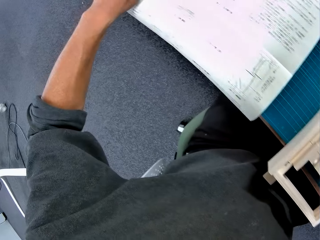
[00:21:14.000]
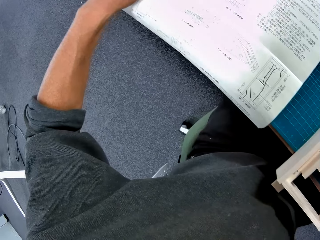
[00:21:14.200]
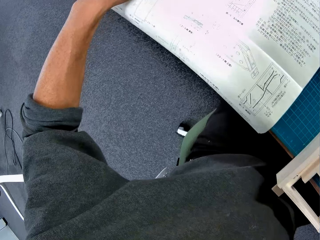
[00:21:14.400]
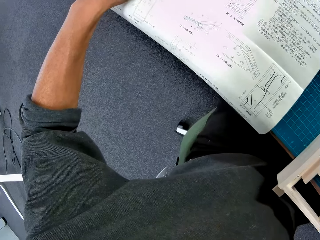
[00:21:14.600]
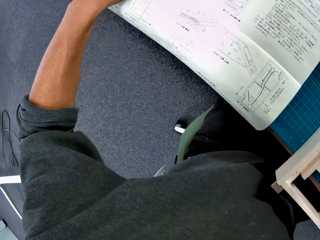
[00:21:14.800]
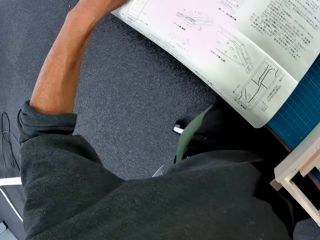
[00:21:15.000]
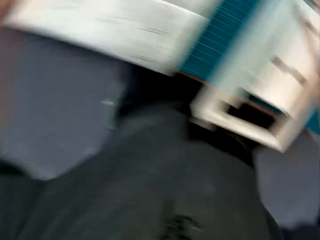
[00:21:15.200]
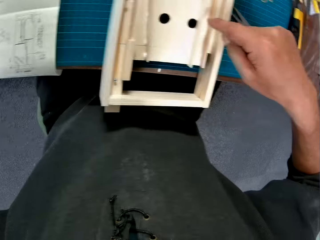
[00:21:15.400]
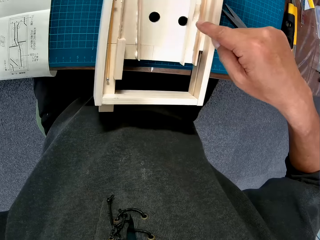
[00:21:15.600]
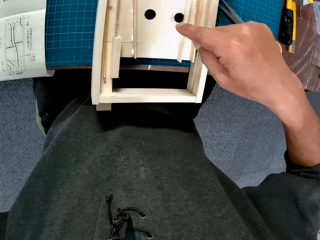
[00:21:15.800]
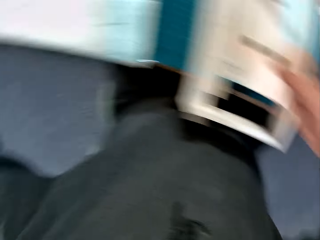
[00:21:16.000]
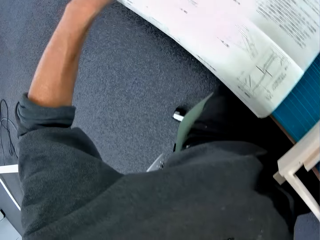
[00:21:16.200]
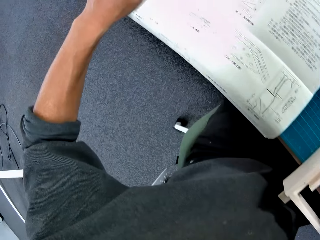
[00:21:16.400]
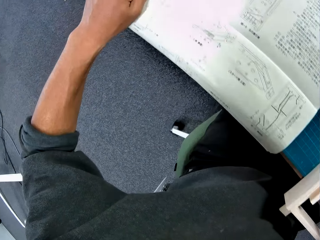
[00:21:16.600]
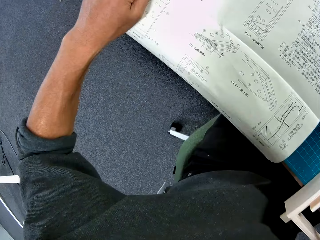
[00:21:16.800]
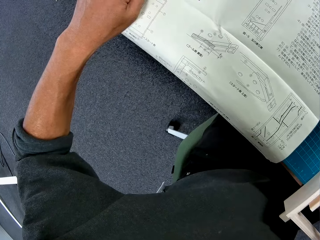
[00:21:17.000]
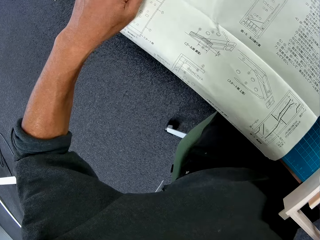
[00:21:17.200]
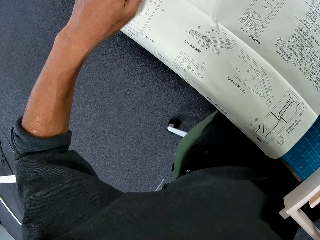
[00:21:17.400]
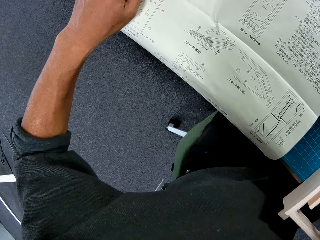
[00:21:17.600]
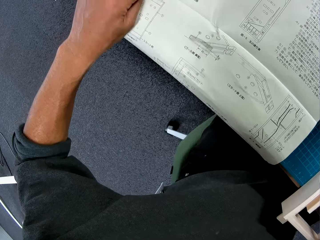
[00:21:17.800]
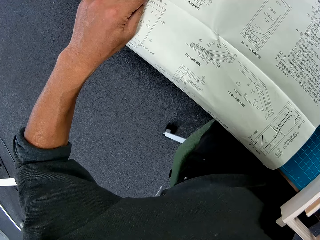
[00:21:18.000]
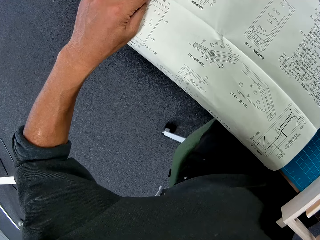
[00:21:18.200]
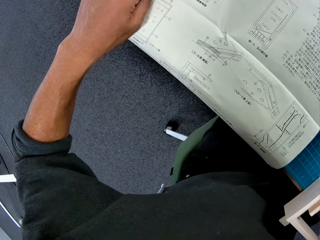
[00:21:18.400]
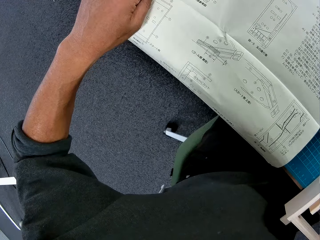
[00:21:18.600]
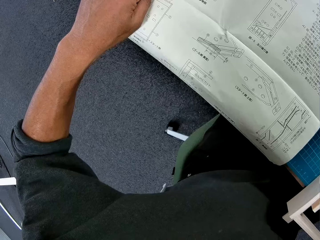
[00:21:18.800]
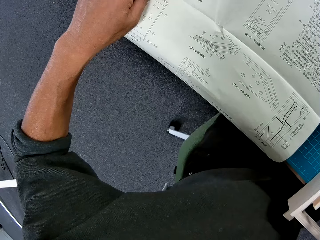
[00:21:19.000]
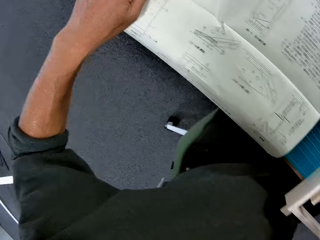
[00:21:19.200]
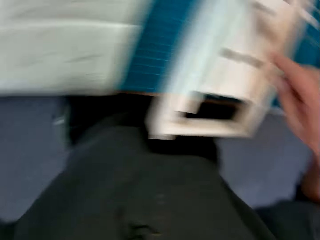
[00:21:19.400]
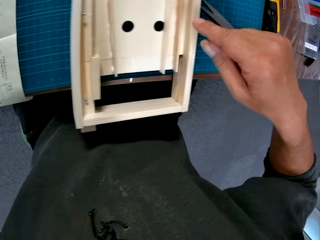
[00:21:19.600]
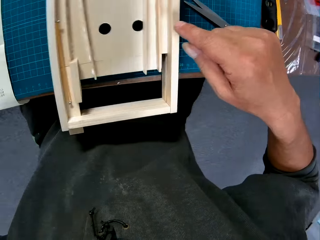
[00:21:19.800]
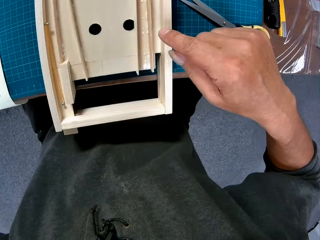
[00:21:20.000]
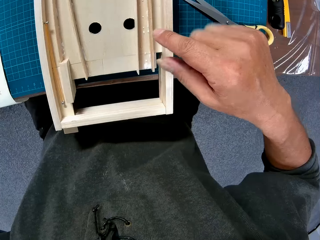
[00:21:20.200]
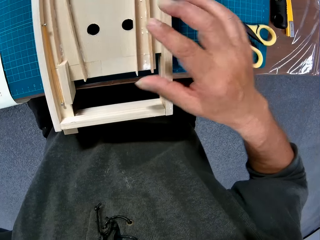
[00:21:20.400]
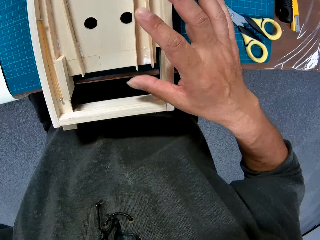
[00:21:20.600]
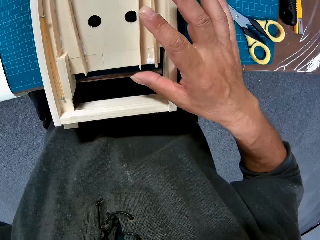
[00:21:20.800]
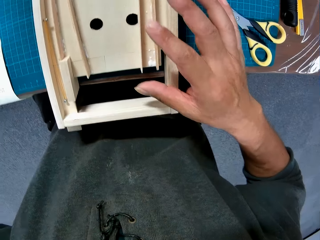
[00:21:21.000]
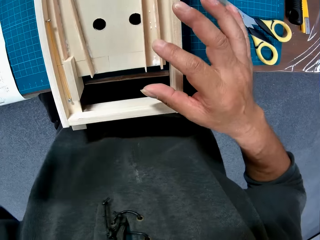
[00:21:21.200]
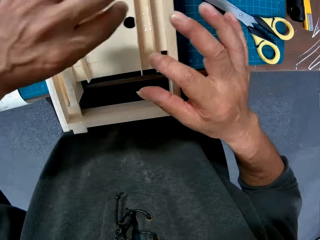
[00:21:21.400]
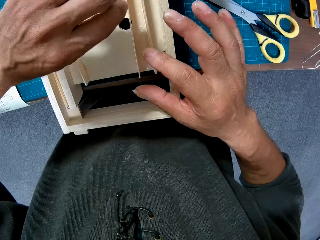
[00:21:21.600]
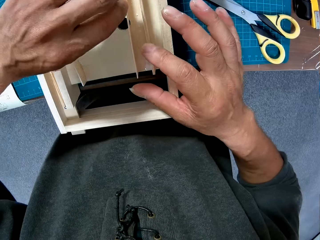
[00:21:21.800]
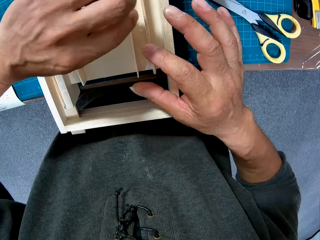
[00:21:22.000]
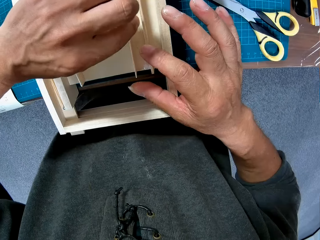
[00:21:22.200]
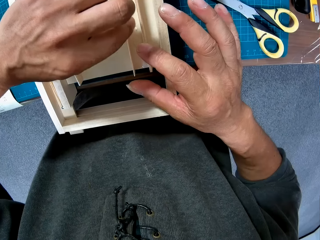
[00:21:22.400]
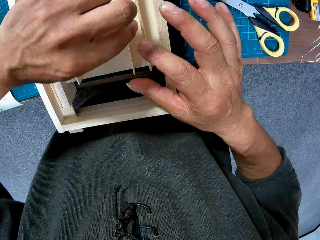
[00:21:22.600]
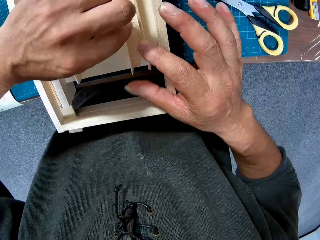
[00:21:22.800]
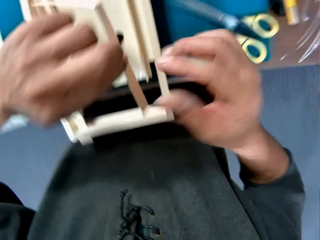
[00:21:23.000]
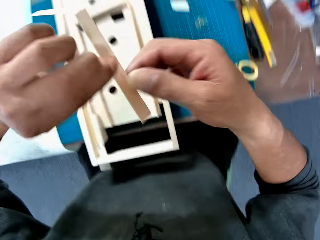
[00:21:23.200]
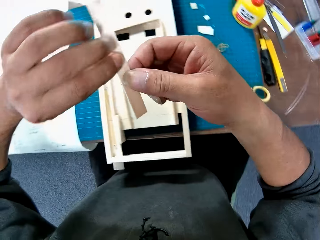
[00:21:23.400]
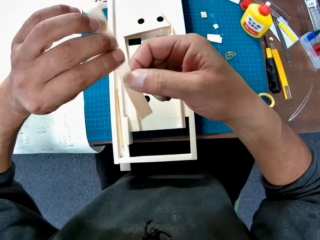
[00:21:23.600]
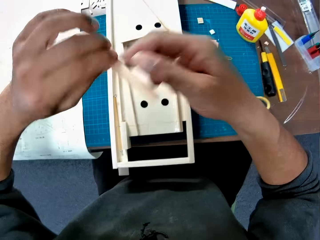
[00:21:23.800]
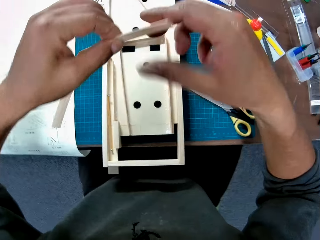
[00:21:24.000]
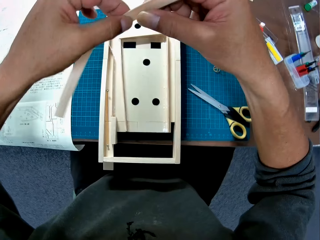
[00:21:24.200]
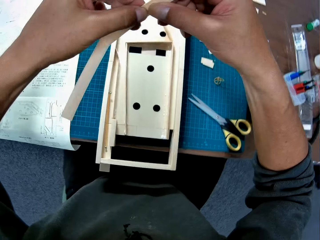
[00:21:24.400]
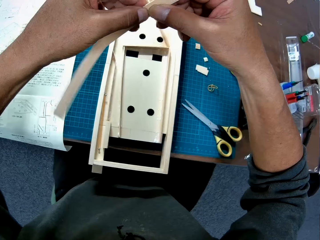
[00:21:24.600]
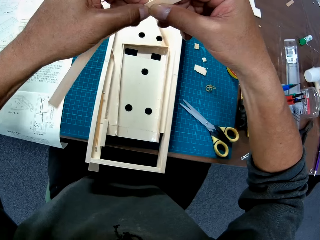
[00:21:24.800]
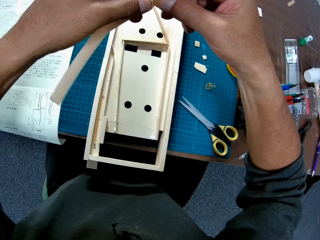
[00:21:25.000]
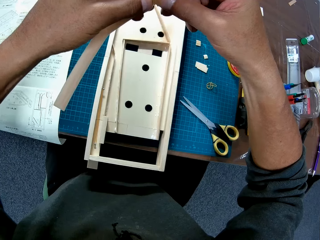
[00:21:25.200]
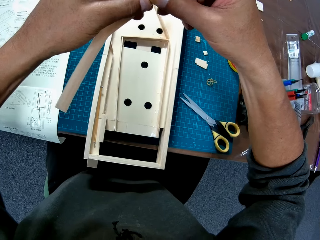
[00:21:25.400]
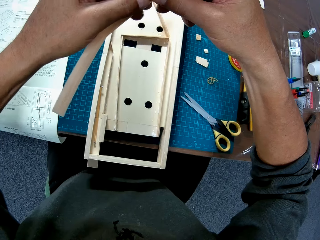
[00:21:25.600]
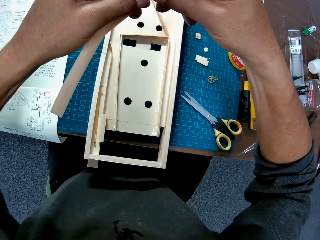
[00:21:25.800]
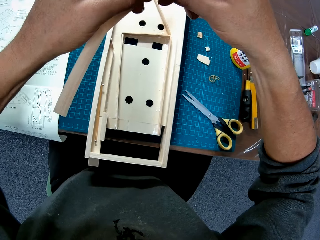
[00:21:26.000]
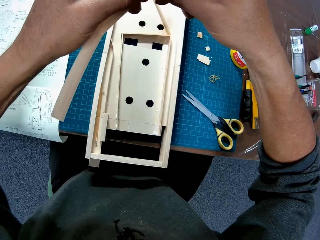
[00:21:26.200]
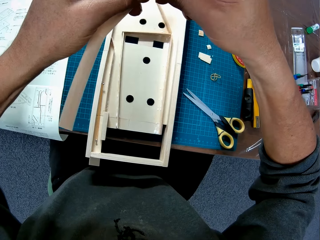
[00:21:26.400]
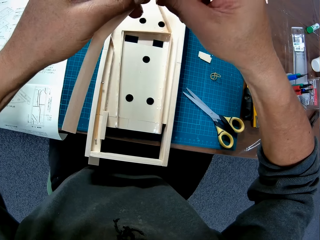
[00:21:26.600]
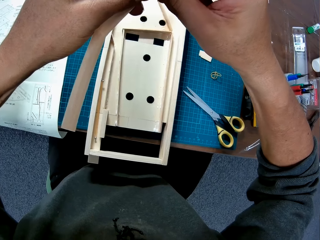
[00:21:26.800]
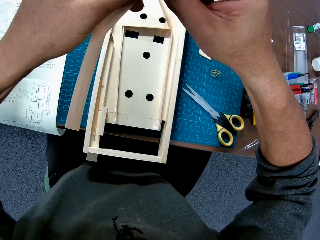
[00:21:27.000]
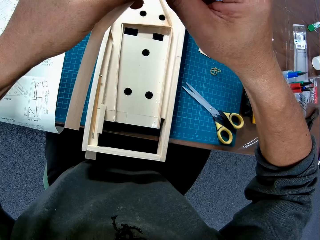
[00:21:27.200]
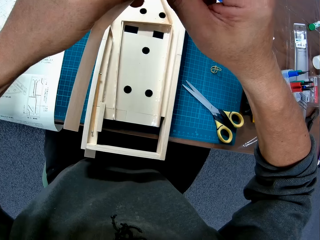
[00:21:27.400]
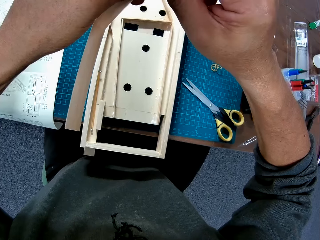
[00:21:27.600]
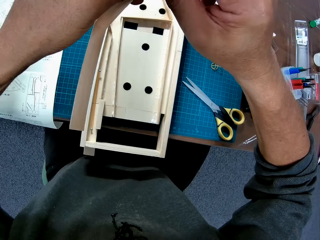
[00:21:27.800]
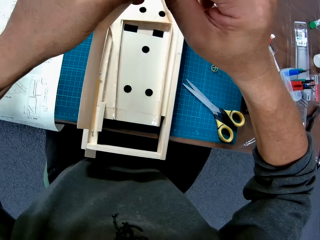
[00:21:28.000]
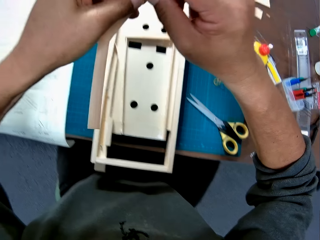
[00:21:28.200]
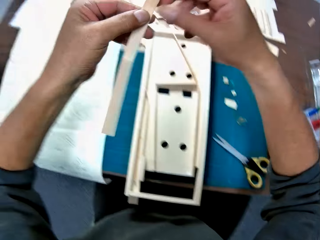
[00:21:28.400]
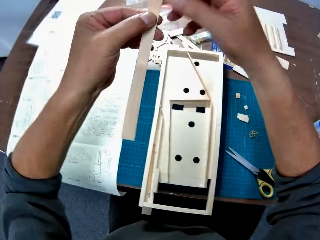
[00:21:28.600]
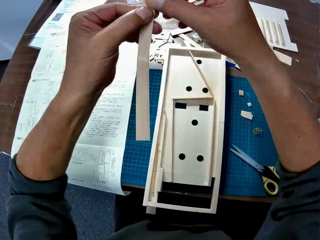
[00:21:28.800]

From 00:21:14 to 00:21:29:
The camera wearer looks at a piece of paper manual on a table. They point at a paperboard model on a cutting mat. They look at the paper manual on the table. They point at the paperboard model on the cutting mat. They adjust a piece of paperboard on the paperboard model. They pick up a piece of paperboard or wood from the paperboard model. They cut the piece of paperboard with a hand. They bend the piece of wood with both hands.

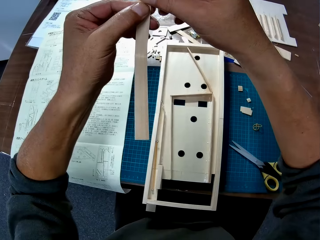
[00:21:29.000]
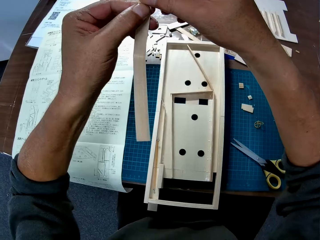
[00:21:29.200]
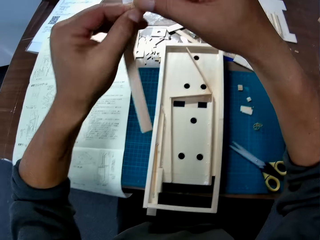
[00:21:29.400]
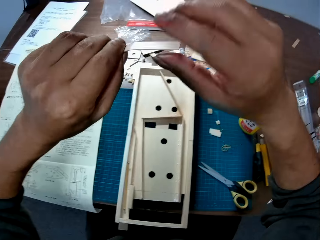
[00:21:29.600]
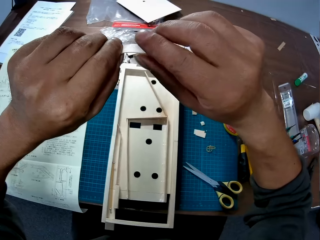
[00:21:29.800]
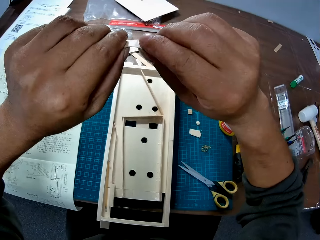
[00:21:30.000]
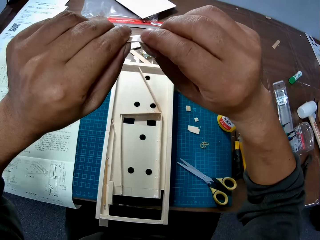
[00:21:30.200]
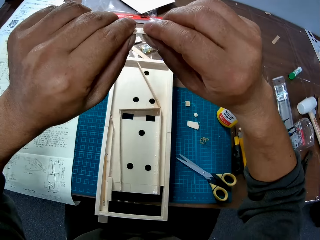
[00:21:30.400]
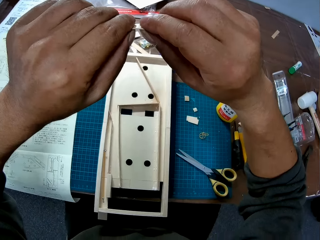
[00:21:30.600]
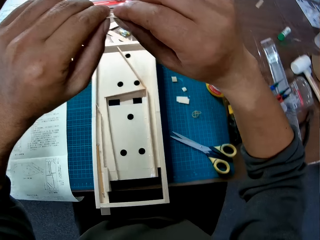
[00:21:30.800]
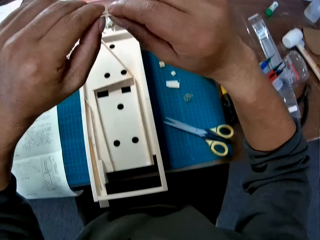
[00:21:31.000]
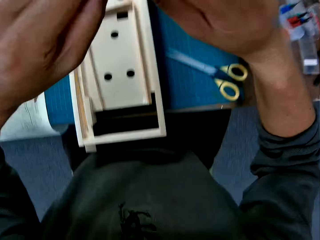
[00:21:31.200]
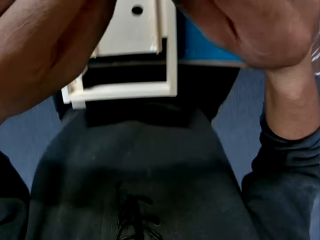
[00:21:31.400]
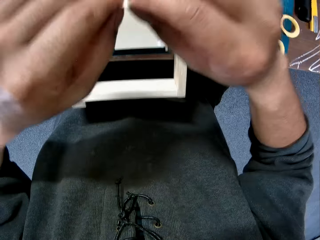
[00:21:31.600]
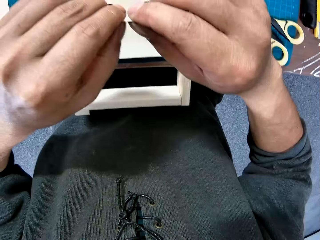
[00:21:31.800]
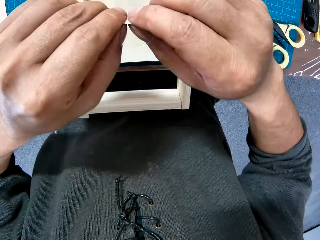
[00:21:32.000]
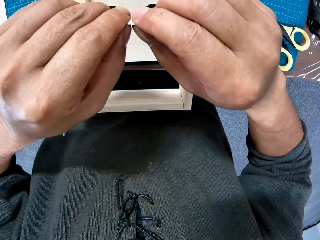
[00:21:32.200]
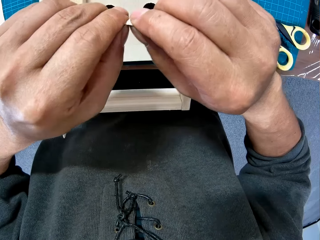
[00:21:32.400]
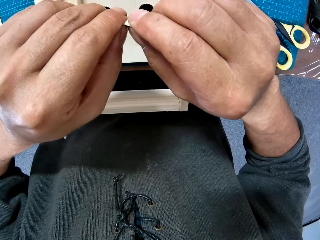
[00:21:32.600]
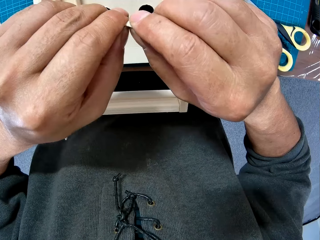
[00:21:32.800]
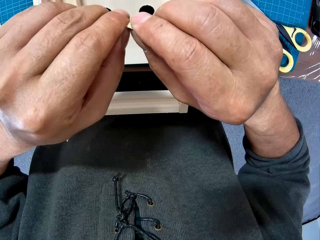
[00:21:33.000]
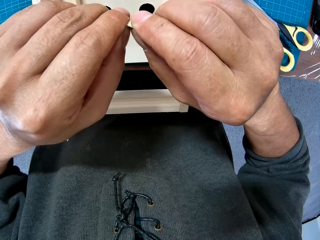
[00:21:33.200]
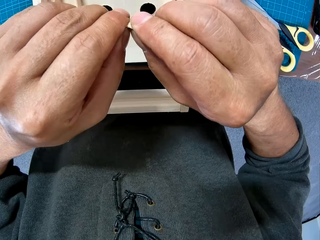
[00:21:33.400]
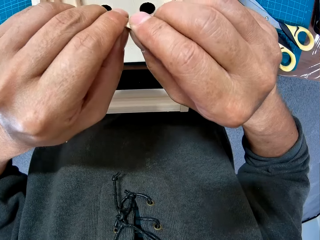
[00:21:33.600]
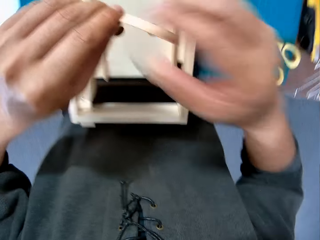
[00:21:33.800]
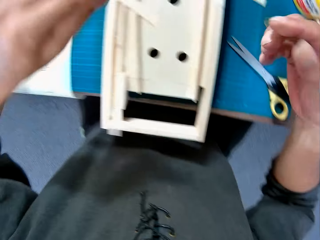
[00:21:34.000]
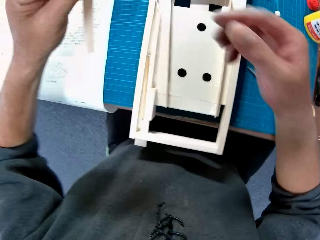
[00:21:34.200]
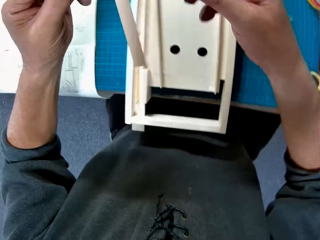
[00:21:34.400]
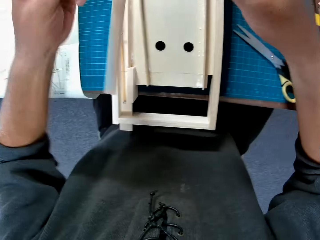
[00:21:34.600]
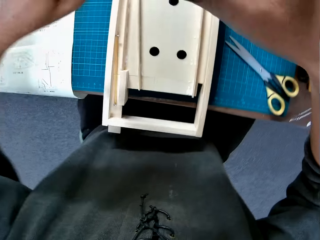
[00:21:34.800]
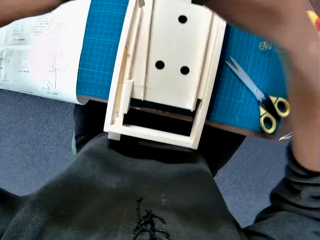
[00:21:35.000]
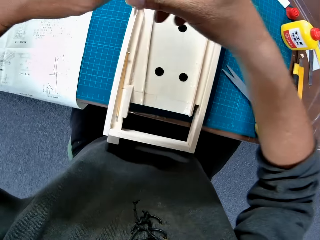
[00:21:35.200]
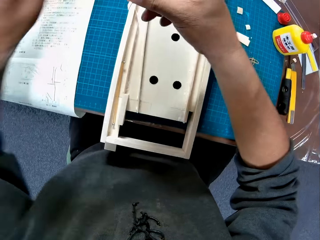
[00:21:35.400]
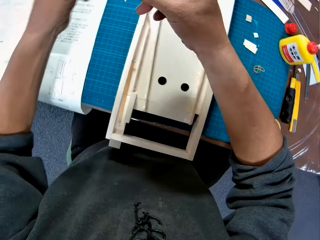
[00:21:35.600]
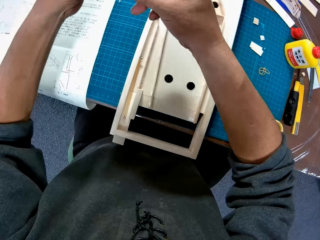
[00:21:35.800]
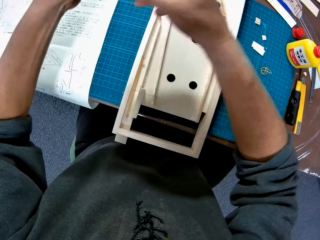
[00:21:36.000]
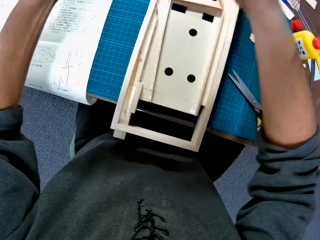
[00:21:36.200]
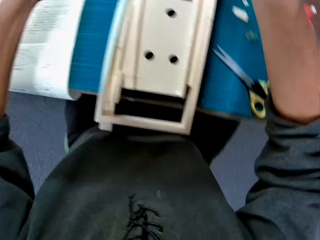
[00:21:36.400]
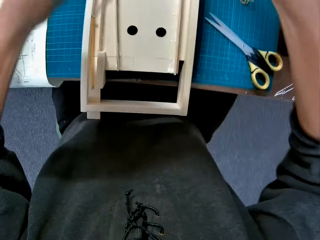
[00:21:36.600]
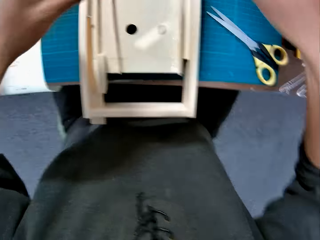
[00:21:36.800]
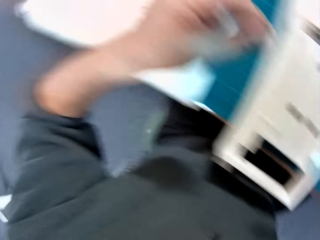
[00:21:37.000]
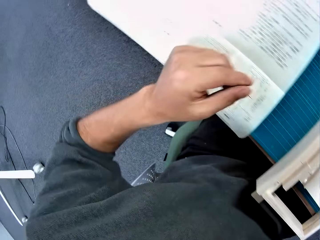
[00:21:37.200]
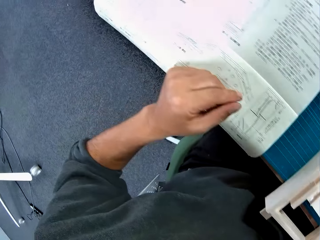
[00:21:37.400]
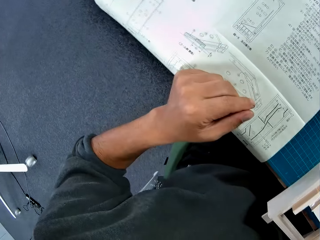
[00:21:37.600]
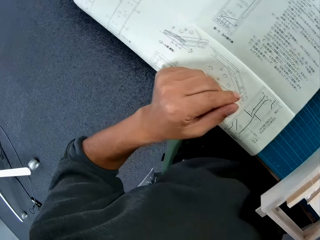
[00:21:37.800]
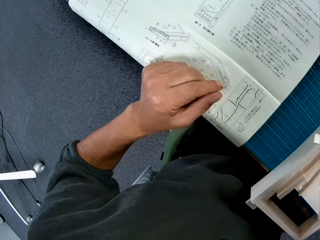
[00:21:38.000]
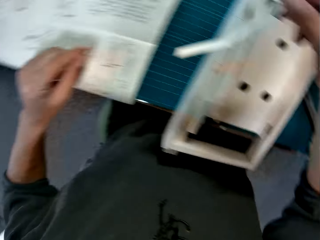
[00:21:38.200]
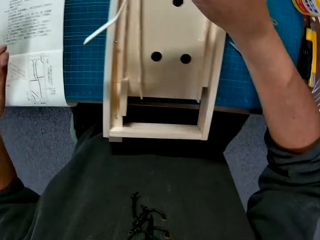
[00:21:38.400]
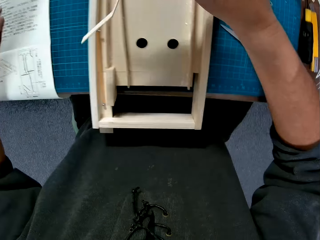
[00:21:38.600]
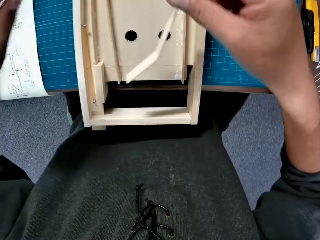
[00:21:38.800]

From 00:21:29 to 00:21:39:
The camera wearer flips a paperboard with a hand. They look at a piece of paper manual on a table.
